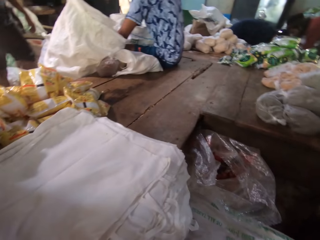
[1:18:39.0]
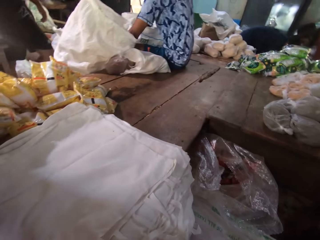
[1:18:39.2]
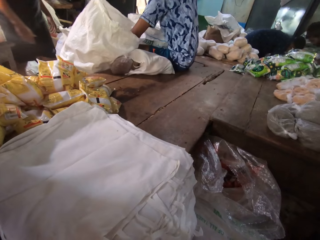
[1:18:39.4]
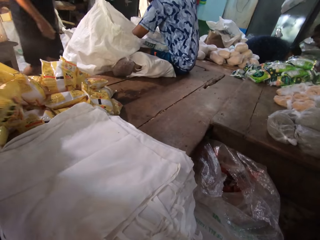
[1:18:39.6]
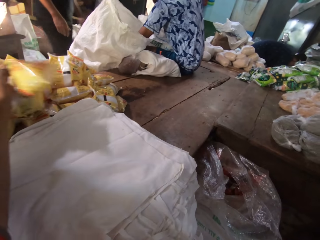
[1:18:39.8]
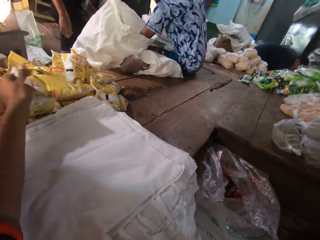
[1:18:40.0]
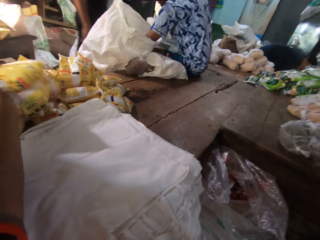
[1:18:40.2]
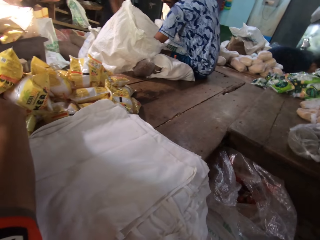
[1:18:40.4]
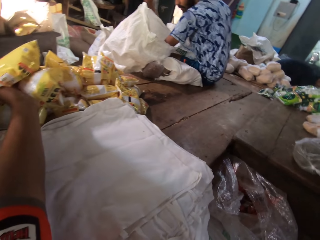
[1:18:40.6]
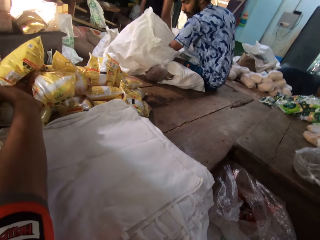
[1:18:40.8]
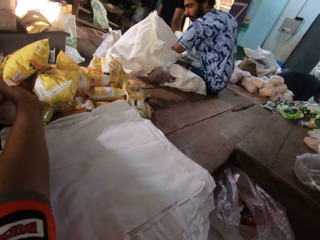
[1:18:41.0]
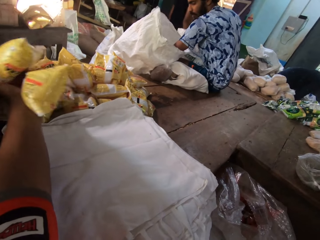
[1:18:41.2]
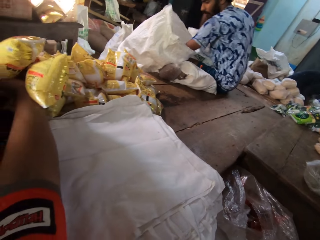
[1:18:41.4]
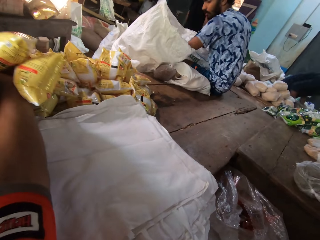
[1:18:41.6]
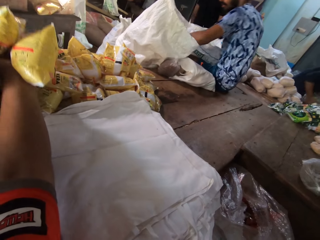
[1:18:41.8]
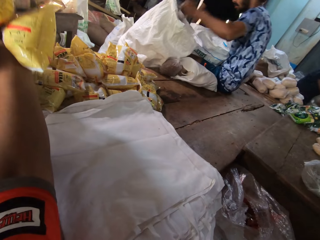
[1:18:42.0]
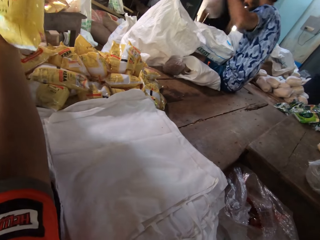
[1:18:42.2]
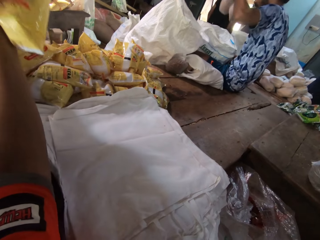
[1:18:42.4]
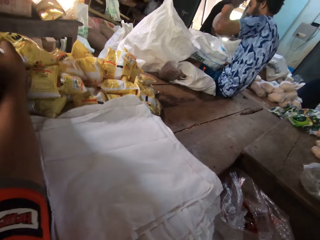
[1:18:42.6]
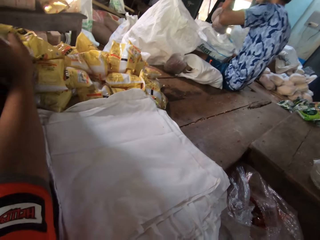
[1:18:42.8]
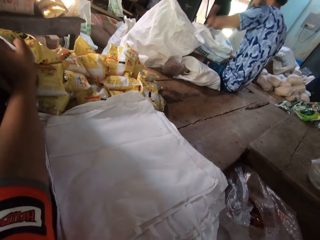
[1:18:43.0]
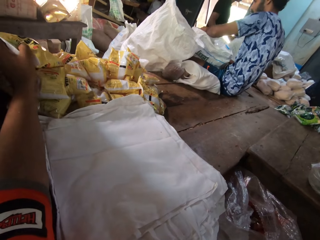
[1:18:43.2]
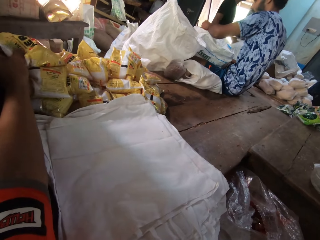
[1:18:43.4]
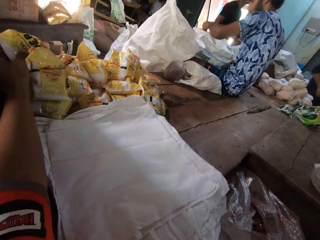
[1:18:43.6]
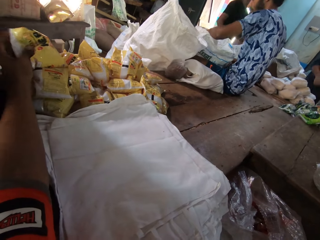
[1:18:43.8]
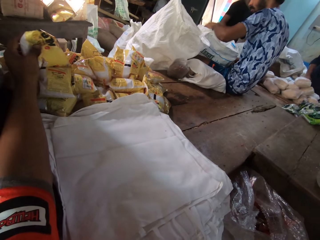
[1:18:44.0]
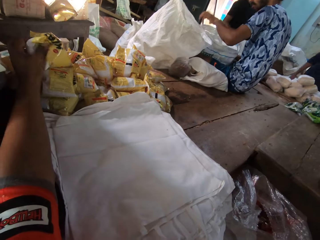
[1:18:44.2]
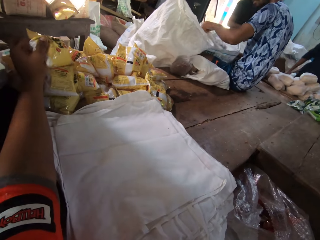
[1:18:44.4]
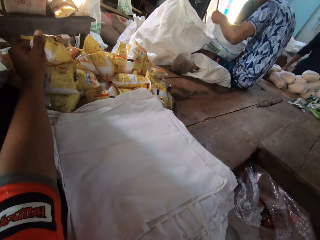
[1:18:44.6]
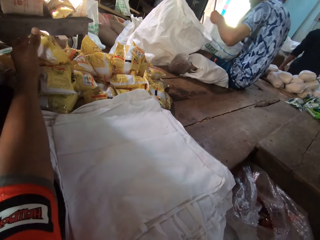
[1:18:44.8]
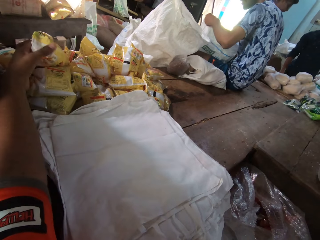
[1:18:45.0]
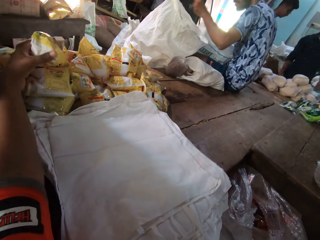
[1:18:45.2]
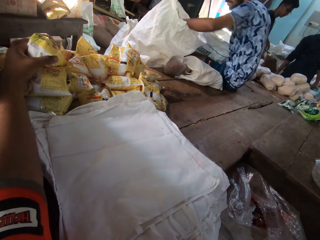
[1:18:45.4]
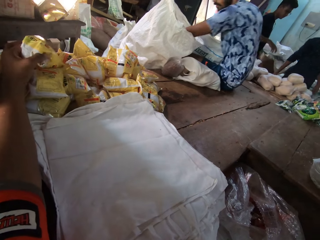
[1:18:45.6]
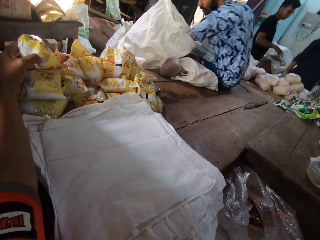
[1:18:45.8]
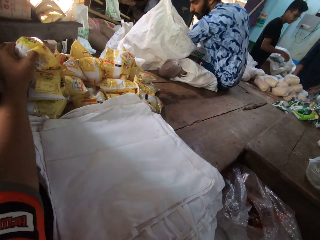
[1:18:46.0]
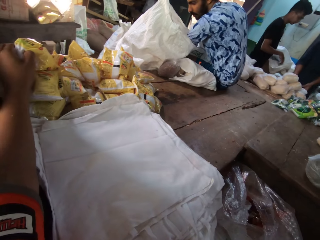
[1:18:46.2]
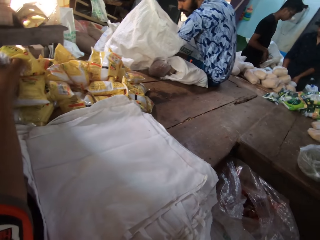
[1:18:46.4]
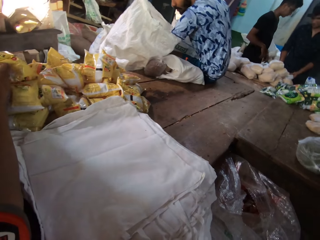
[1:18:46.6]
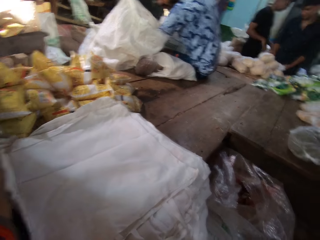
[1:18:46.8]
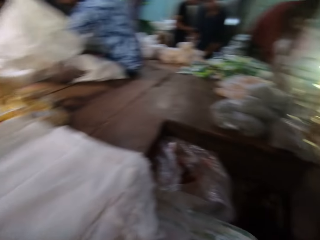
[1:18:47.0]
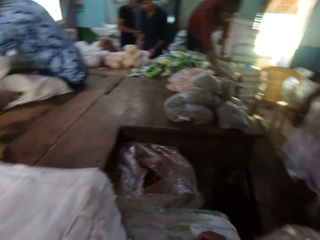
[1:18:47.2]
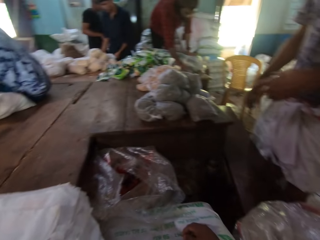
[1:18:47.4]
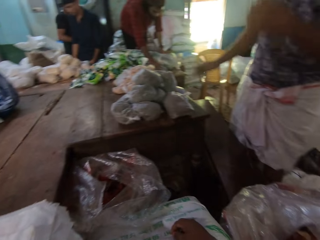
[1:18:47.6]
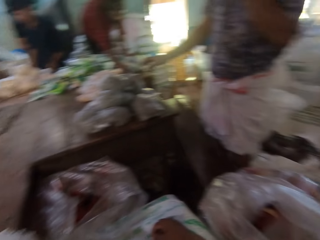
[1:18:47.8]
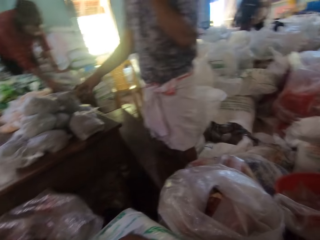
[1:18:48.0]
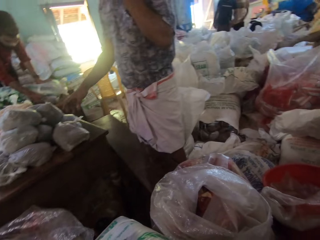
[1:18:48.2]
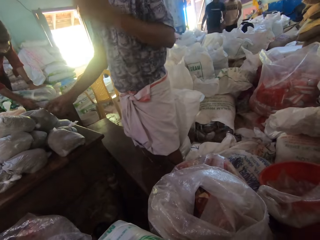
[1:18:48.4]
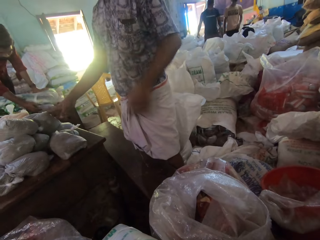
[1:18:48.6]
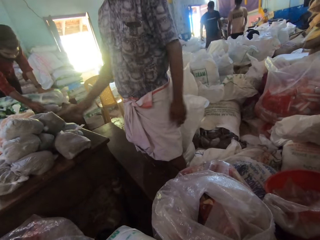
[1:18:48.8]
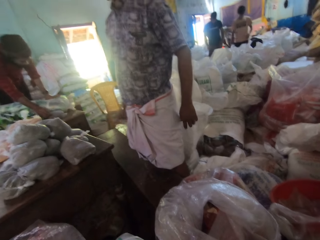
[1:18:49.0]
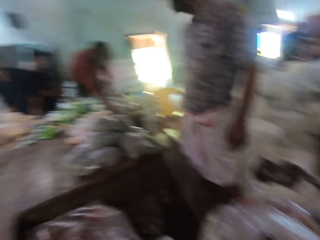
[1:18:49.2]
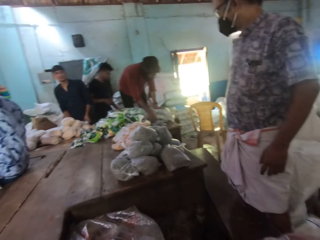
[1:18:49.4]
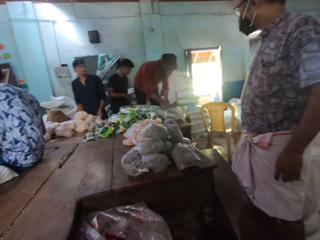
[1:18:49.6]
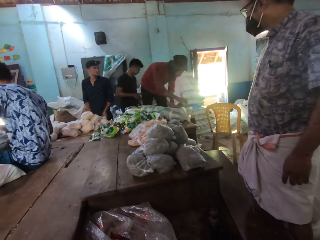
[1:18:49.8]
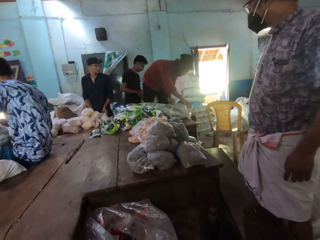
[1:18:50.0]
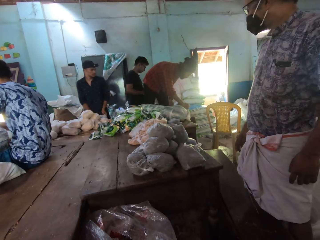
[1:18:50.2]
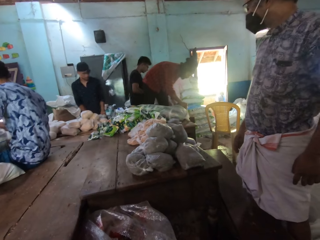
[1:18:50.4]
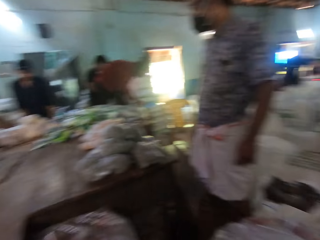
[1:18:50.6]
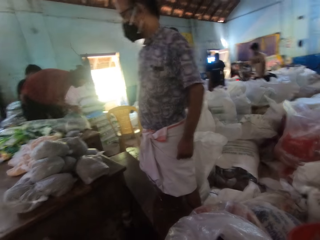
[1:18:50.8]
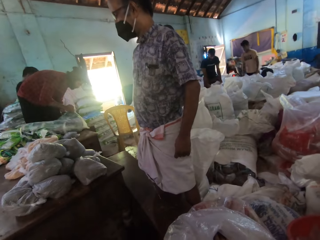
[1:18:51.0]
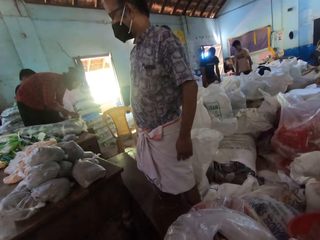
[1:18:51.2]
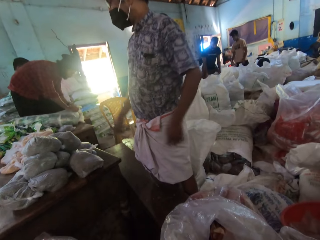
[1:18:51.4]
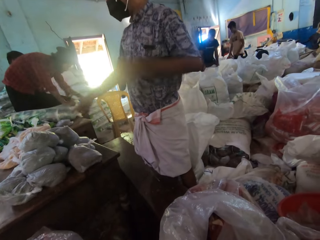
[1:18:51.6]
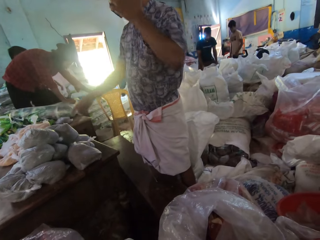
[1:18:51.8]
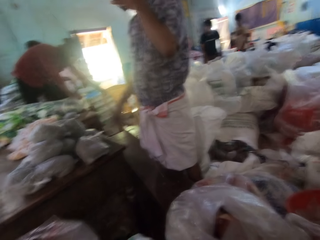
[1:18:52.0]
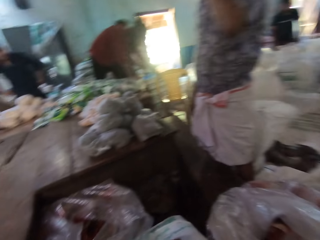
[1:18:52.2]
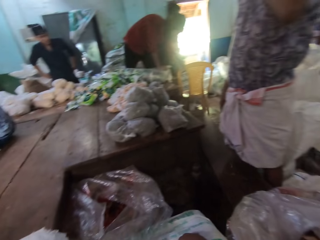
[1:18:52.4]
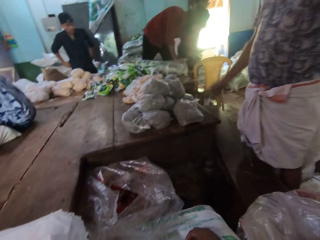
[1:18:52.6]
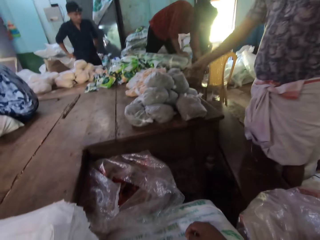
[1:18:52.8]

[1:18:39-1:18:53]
The man takes some wraps of wheat from a sack with his left hand. The camera wearer touches some sachets of salt with his left hand. The man drops some wraps of wheat in the sack with his left hand. The man adjusts the sack with both hands. The camera wearer looks around the room. Another man touches some plastic bags on the table with his right hand.

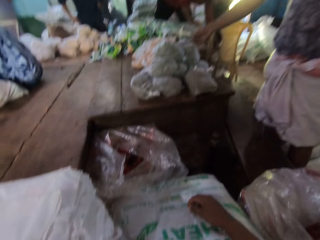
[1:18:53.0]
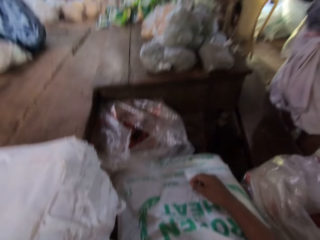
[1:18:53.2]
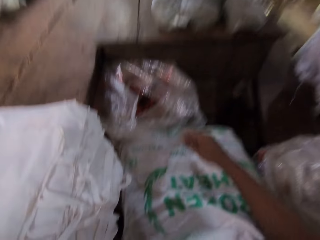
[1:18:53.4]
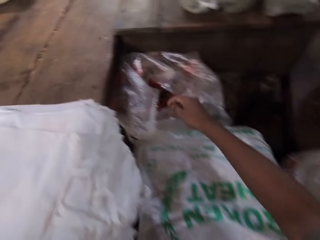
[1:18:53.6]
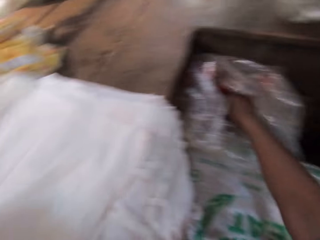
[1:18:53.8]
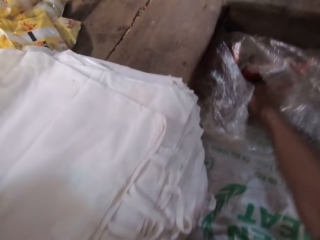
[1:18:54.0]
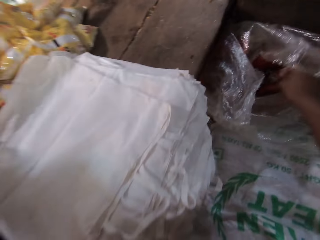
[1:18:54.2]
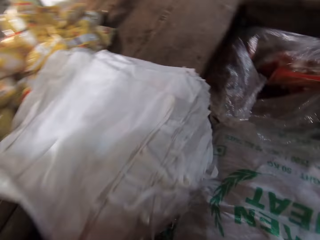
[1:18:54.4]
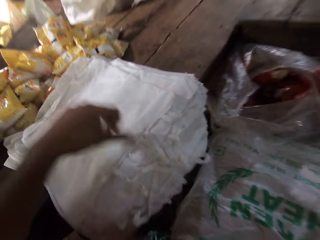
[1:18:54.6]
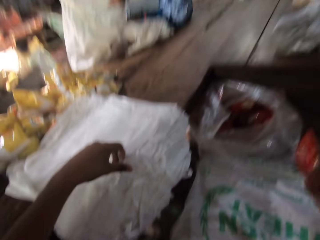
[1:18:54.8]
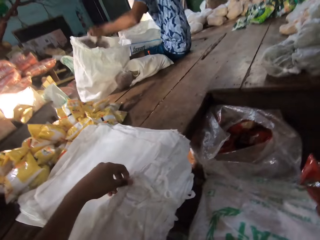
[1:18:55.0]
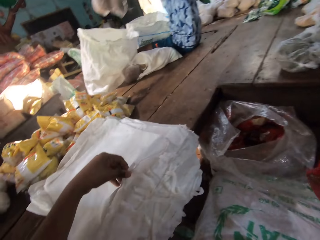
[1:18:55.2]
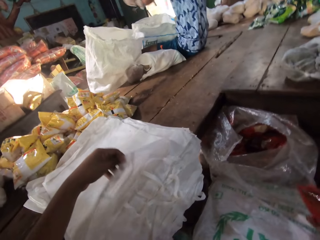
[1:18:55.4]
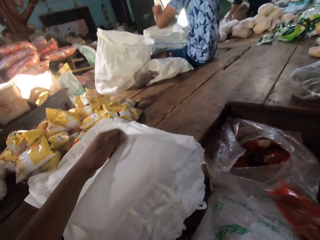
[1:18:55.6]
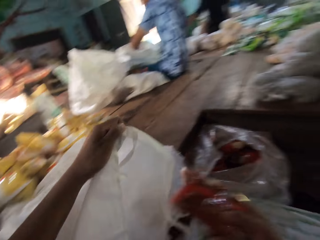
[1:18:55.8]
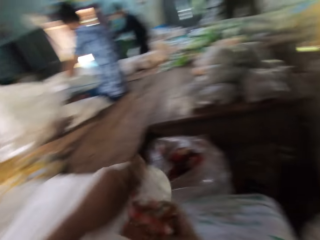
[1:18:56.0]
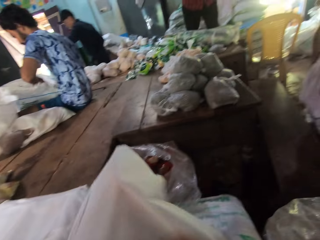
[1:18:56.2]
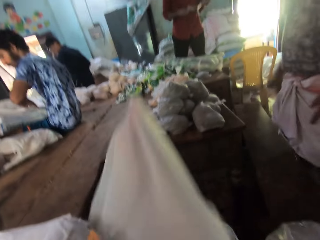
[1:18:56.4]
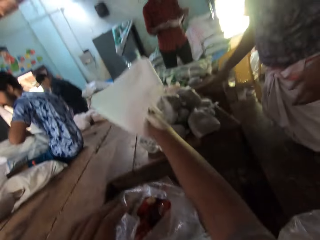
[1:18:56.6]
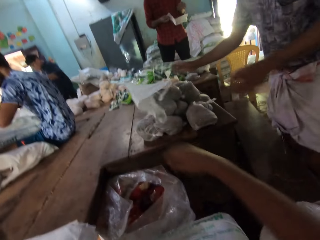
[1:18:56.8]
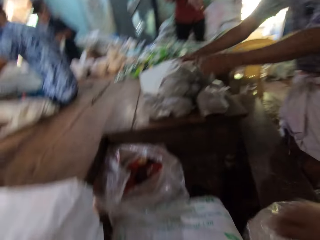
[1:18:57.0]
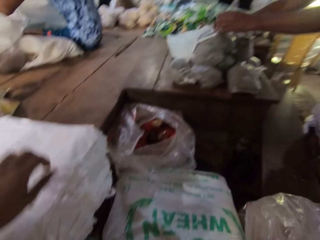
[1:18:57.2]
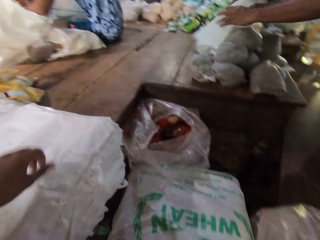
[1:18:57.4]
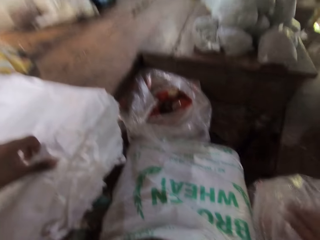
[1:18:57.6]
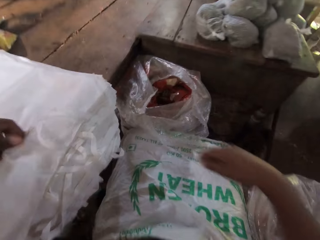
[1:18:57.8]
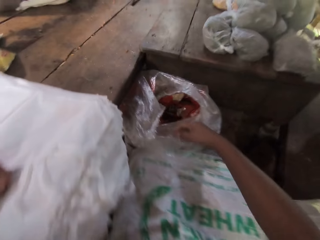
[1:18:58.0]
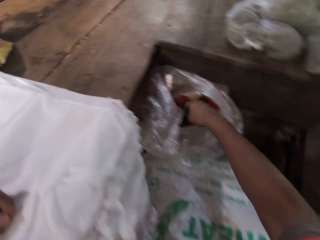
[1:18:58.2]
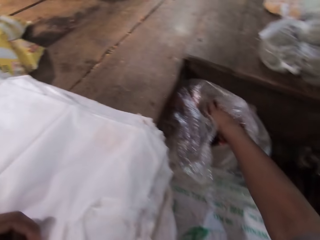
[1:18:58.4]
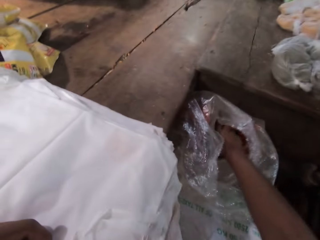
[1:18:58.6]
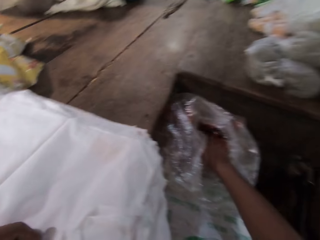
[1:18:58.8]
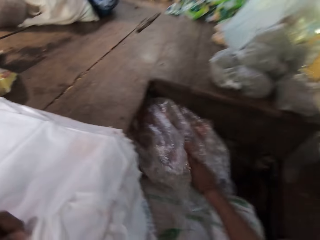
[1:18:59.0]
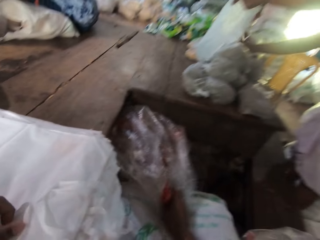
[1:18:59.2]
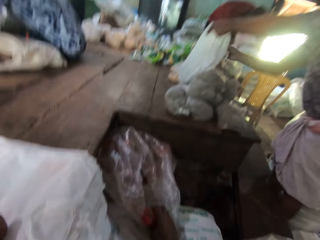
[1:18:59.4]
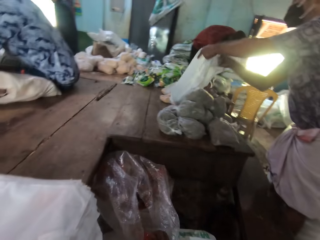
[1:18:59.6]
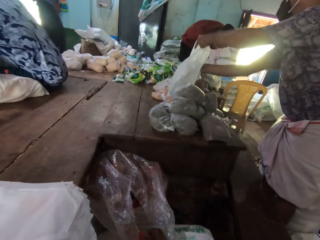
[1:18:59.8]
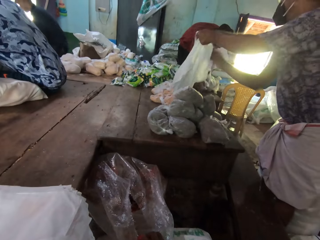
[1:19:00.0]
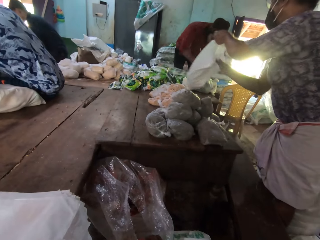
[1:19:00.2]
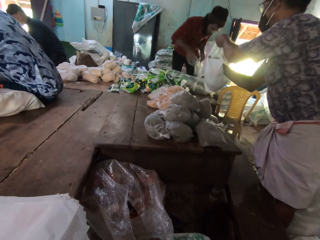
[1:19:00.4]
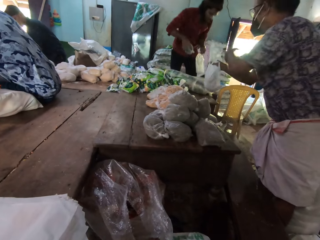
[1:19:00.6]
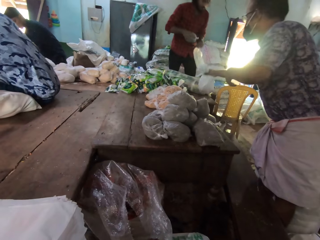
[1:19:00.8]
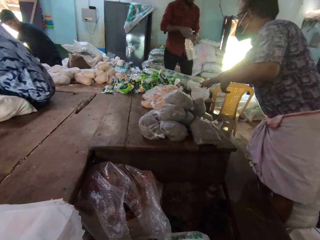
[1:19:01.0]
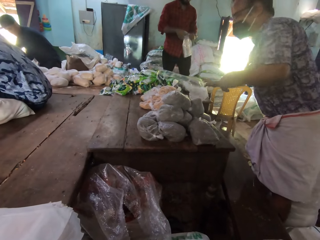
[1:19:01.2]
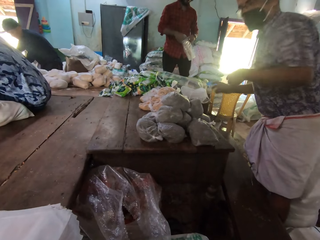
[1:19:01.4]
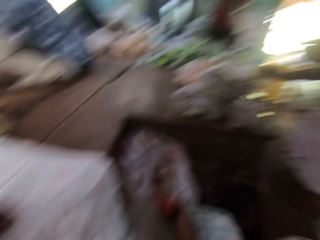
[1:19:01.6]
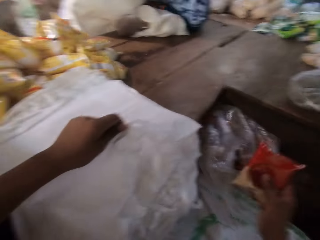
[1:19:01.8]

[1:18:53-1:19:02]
The camera wearer picks up a sachet or pack from a sack on the floor with his right hand. He lifts the bag from the table with his left hand. He puts the sachet into the bag in his left hand with his right hand. He throws the bag to the table with his right hand. He wraps the bag with both hands. He holds the bag. He picks a pack from the sack. The man drops the bag on the table with his right hand. The camera wearer lifts the bag from the table with his left hand.
